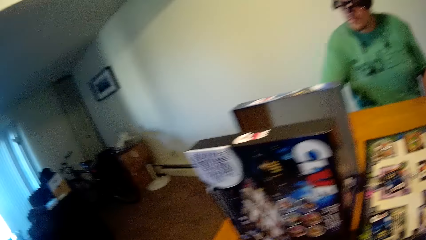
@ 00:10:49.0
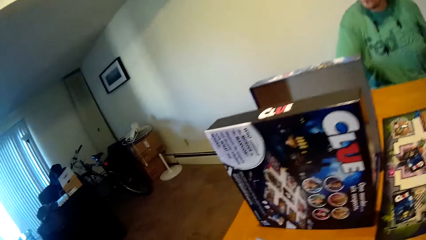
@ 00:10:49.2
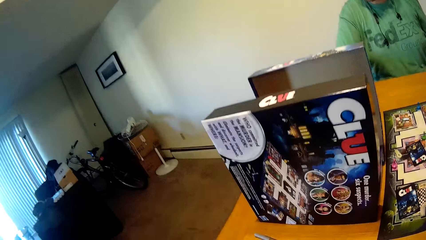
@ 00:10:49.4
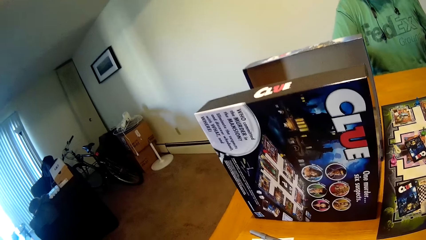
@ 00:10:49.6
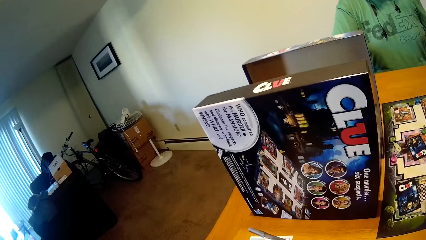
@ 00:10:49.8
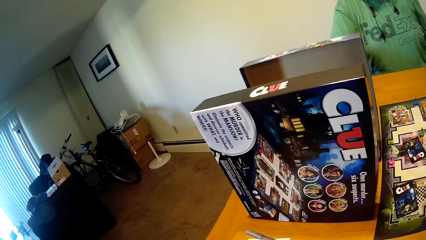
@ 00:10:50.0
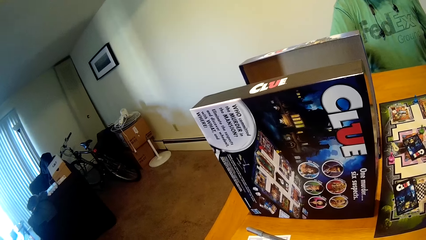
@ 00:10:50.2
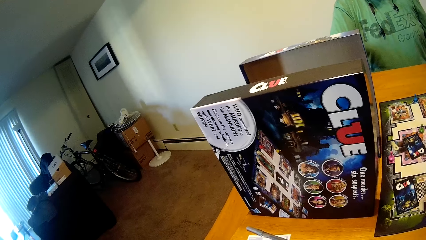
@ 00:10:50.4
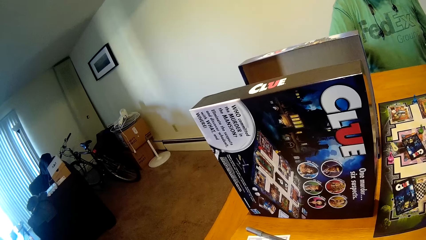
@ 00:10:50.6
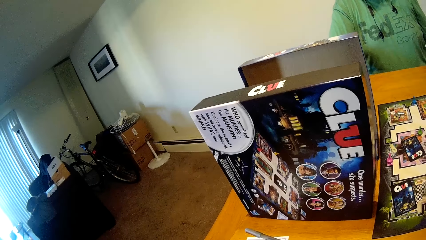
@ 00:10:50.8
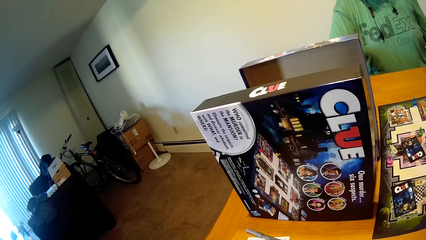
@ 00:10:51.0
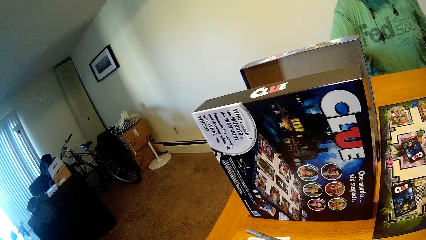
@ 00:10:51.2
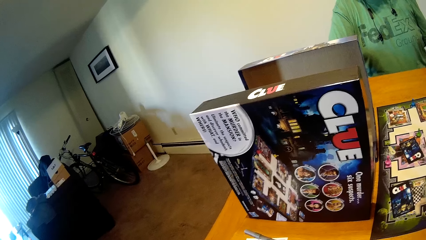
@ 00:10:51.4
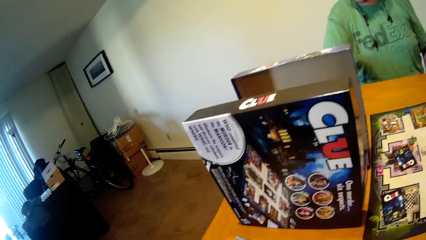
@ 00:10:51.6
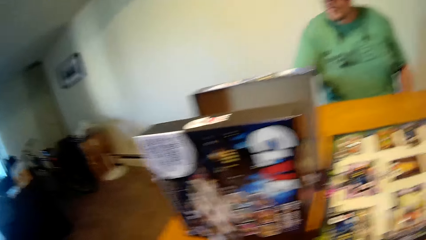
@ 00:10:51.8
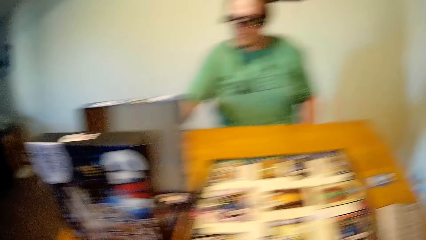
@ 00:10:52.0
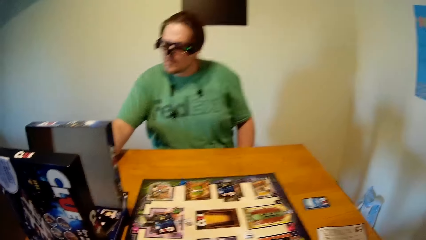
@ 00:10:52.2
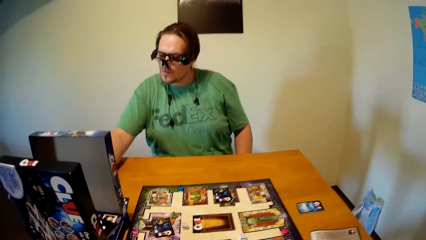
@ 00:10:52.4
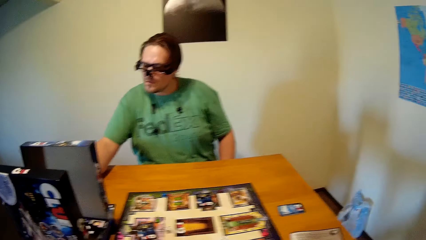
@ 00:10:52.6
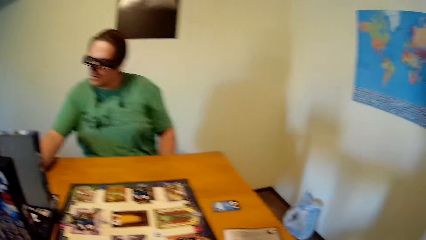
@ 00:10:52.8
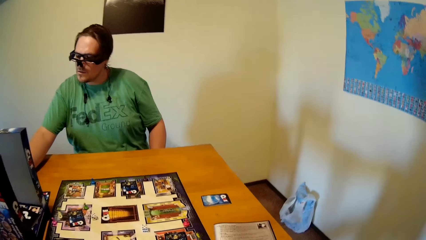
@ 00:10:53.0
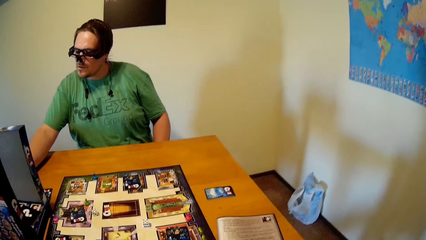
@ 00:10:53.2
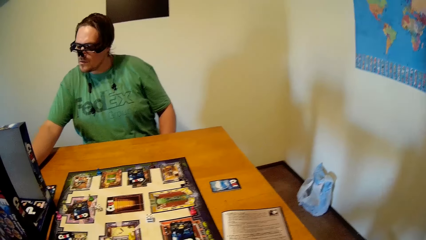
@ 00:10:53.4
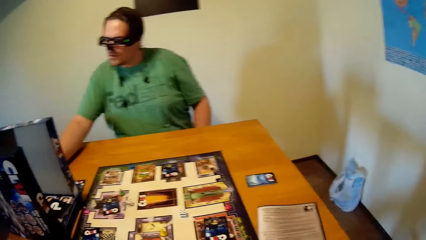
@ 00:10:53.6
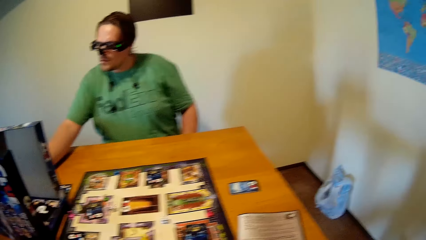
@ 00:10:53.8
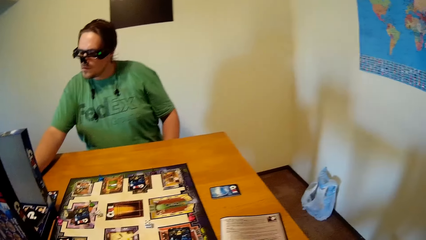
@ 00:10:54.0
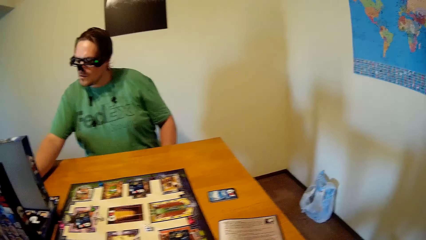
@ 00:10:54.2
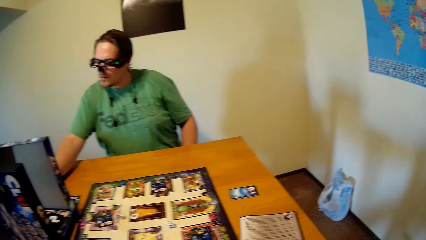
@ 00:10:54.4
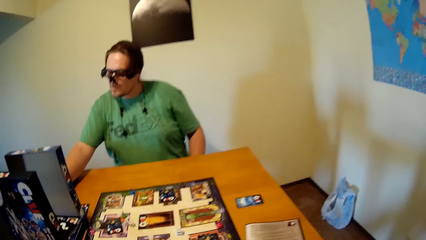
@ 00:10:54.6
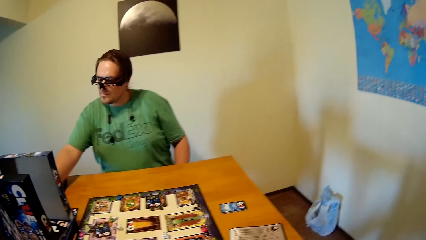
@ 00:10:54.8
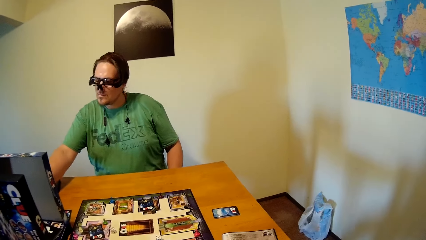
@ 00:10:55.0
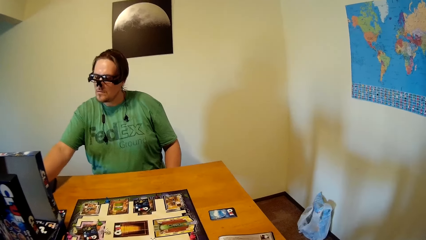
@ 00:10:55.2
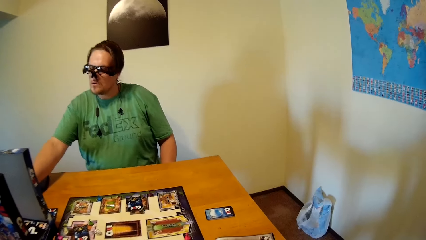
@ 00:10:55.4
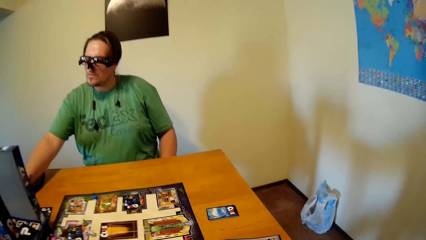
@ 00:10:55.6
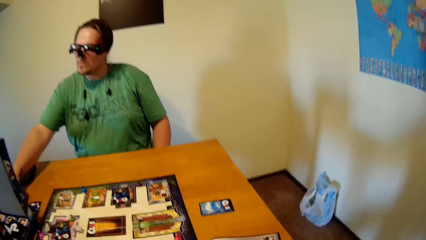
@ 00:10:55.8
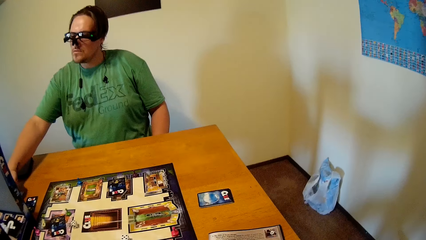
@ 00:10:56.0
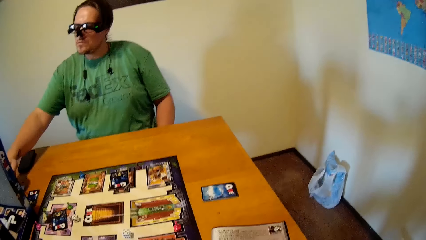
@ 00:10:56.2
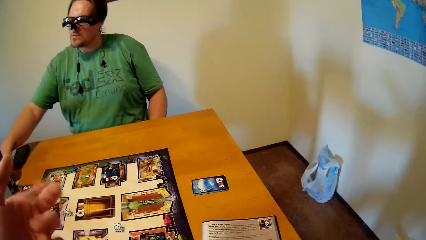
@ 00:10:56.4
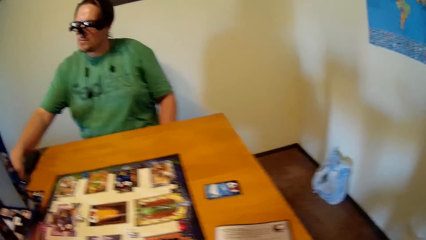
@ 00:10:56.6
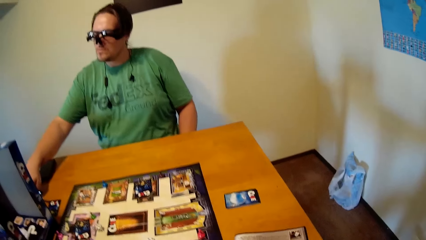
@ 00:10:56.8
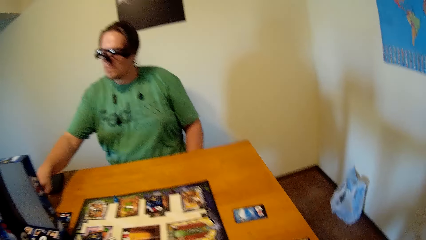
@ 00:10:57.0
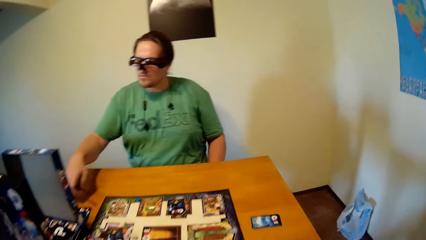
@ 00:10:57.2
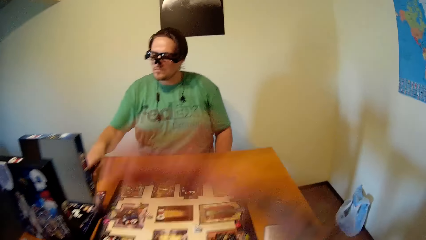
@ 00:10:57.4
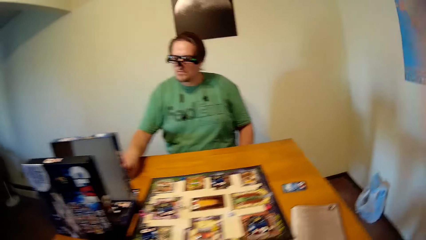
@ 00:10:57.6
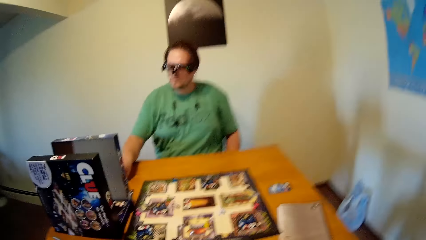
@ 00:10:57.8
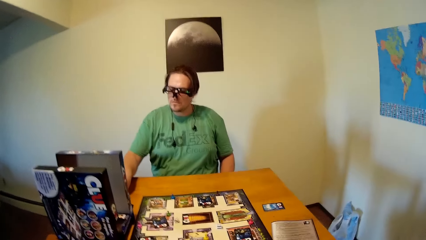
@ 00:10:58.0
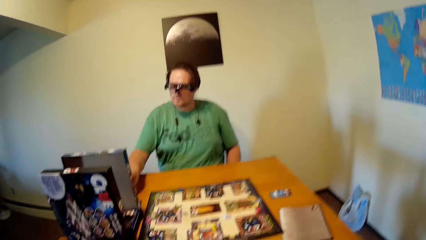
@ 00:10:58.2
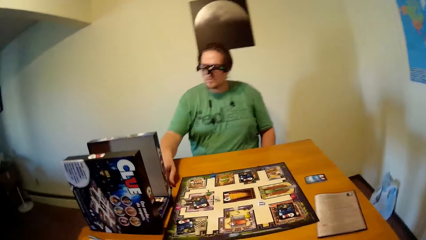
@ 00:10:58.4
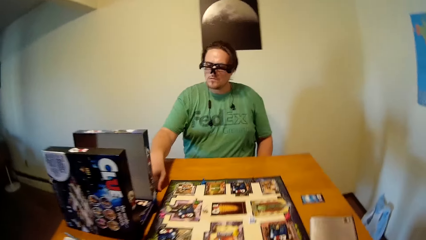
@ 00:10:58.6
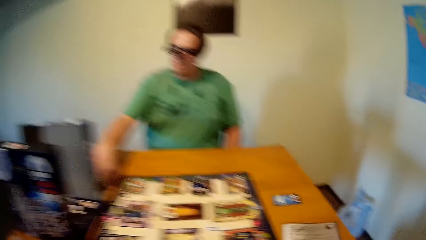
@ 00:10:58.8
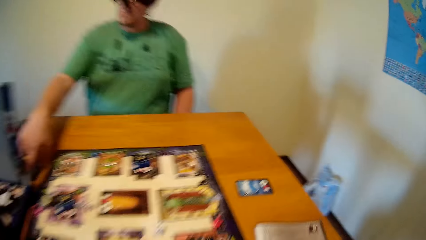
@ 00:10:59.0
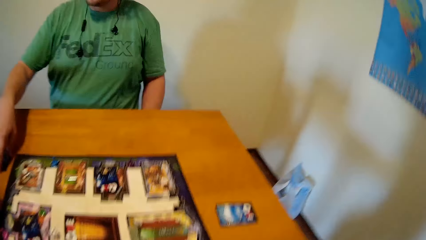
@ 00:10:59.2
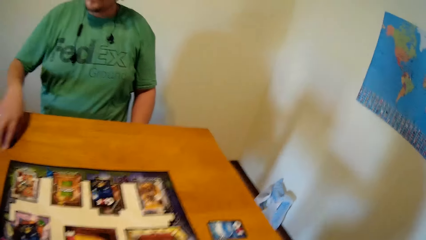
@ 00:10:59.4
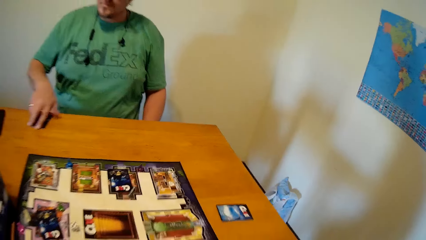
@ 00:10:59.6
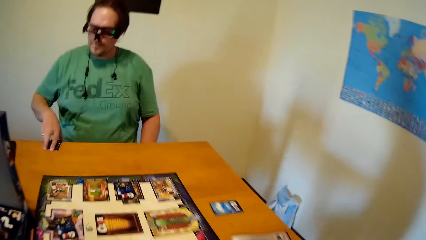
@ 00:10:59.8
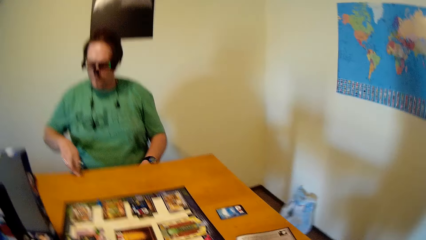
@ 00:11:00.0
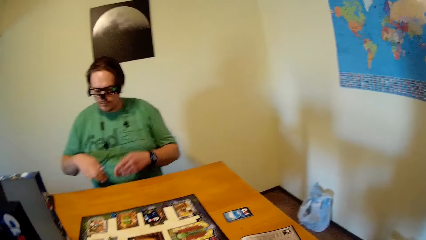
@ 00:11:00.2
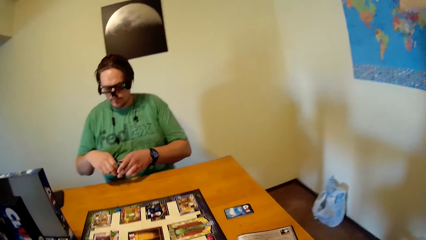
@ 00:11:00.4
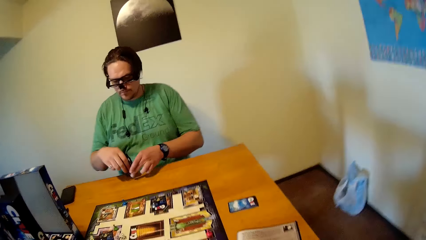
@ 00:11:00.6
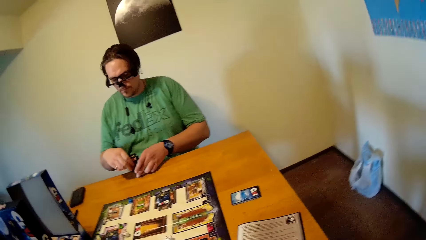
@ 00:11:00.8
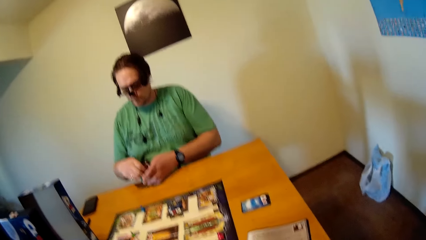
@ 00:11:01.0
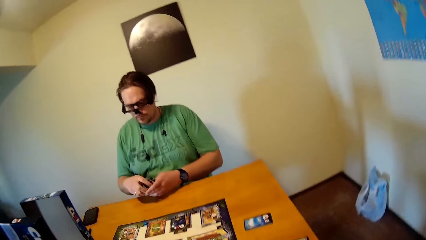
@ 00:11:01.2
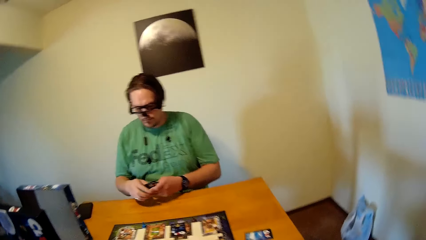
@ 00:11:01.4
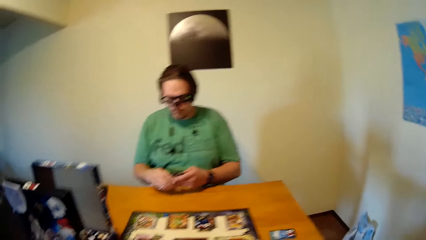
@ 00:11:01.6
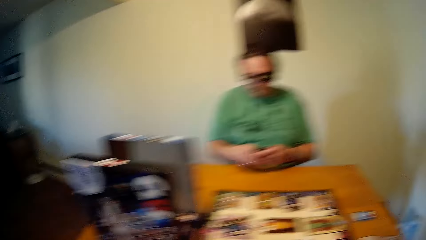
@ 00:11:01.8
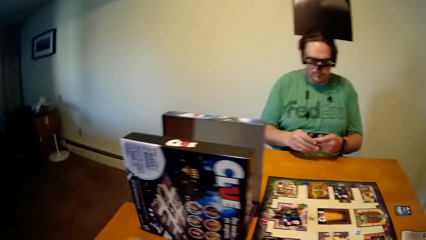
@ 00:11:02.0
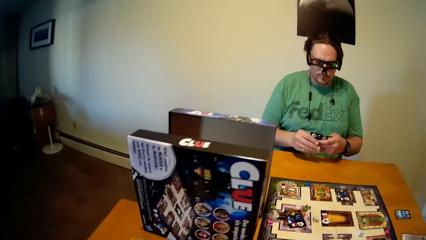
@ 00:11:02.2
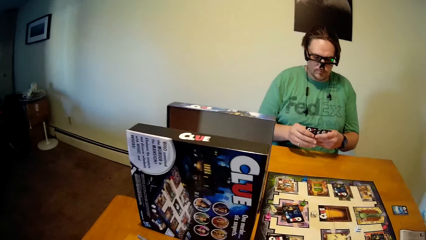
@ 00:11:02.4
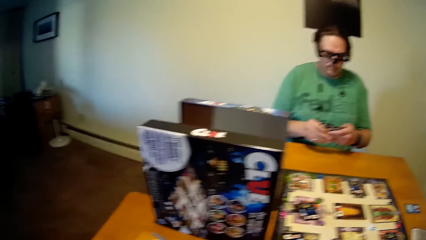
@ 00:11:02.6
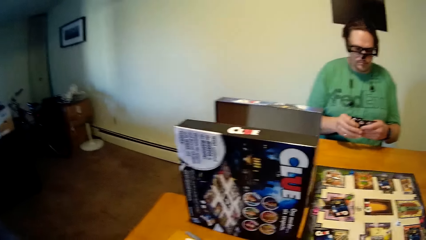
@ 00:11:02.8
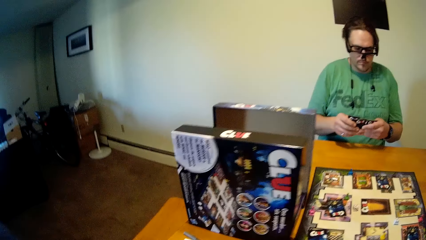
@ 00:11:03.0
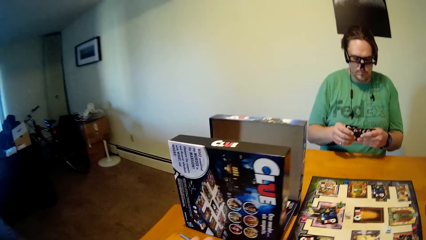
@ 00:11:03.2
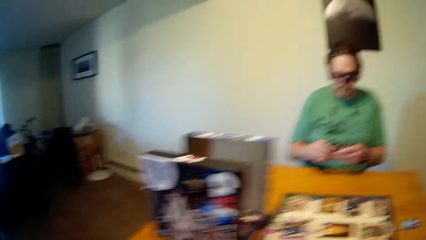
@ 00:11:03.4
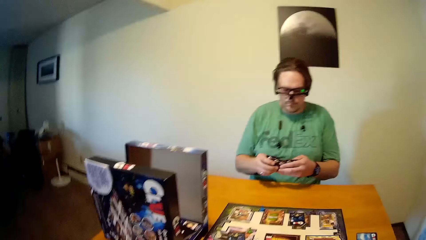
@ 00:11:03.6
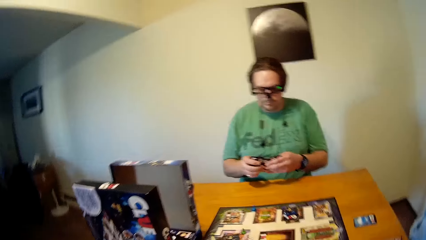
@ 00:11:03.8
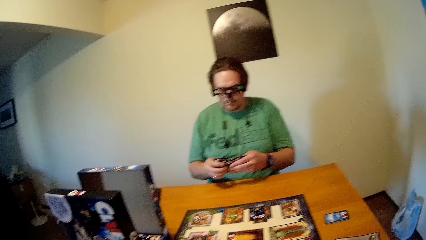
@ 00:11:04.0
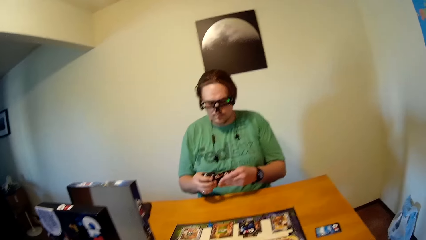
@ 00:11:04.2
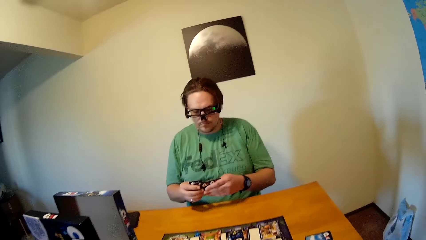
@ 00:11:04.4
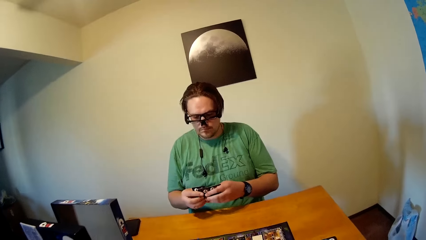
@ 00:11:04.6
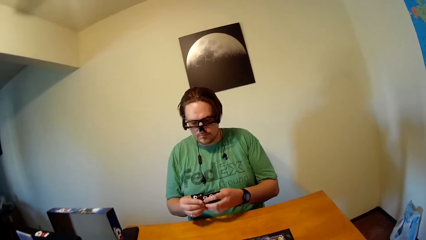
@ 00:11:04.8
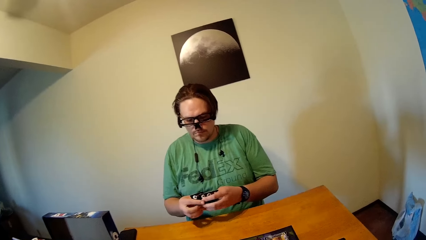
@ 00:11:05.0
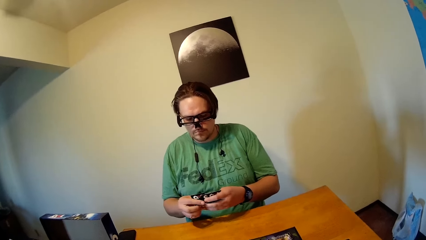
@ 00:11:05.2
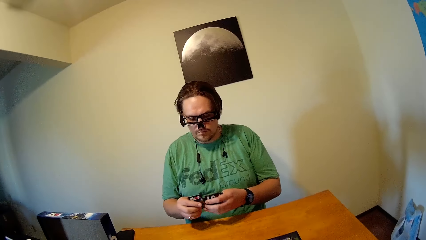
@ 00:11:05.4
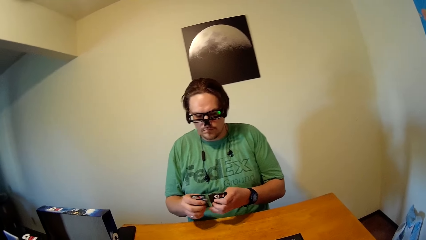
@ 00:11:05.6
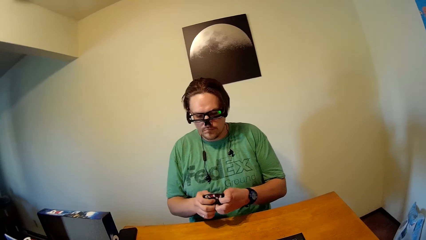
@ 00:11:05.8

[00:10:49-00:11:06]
The man drops the pen in his right hand on the table. He picks up the game cards in his right hand on the table. He hits the game cards on the table with both hands. He shuffles the game cards with both hands. He checks the cards.
